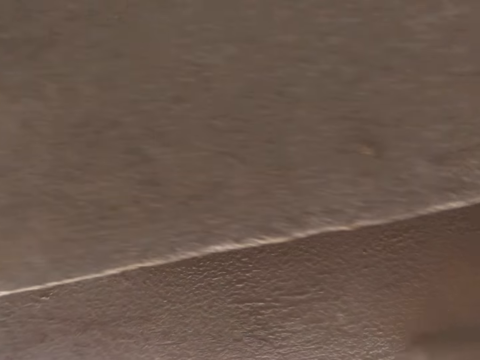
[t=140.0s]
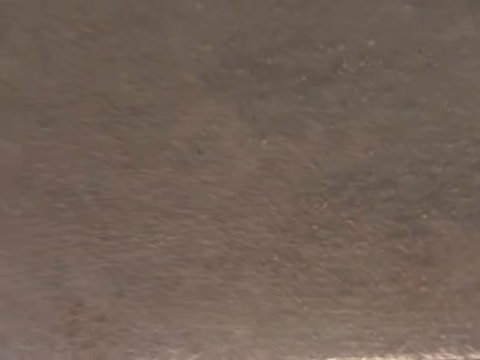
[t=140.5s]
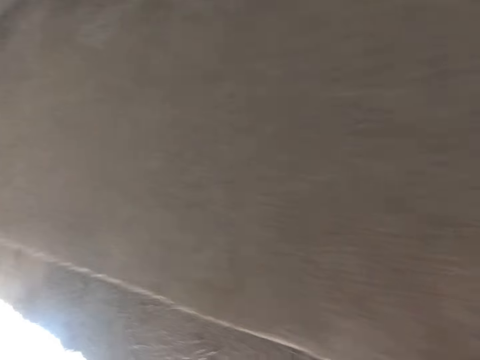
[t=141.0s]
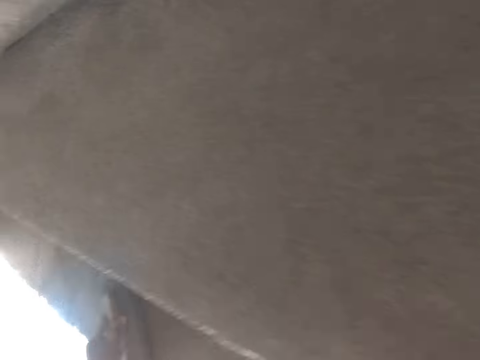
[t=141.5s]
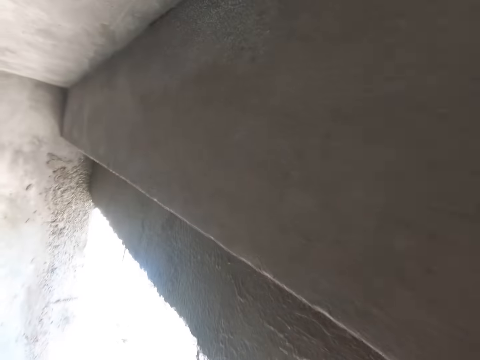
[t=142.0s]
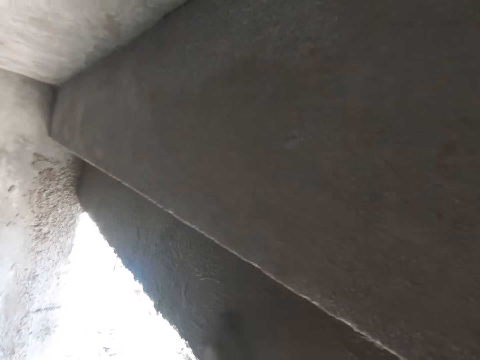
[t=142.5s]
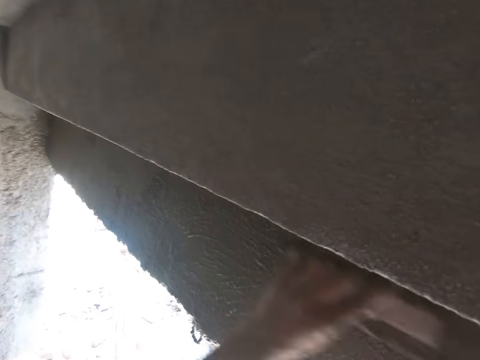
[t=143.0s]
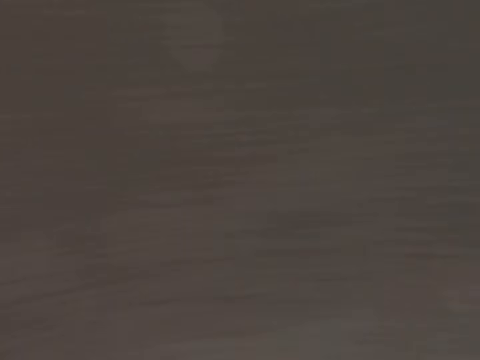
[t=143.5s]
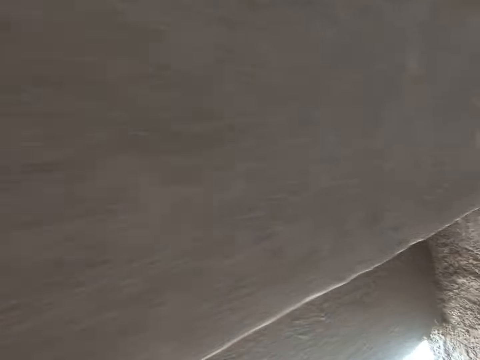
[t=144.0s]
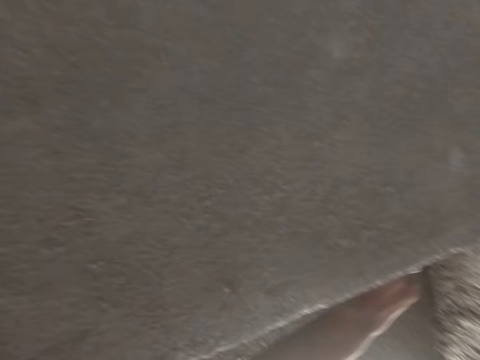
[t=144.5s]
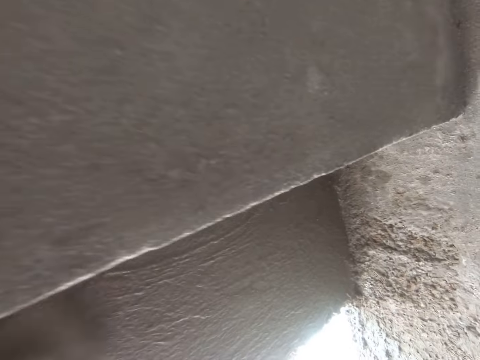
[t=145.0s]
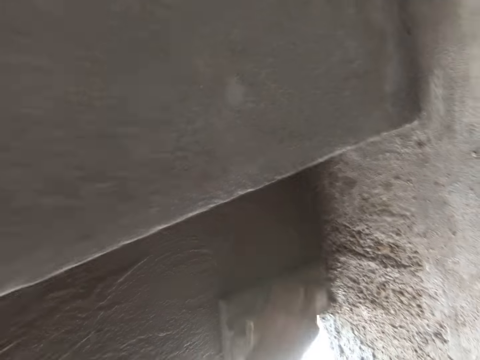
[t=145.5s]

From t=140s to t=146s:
The camera wearer levels the cement on the wall using a shovel.

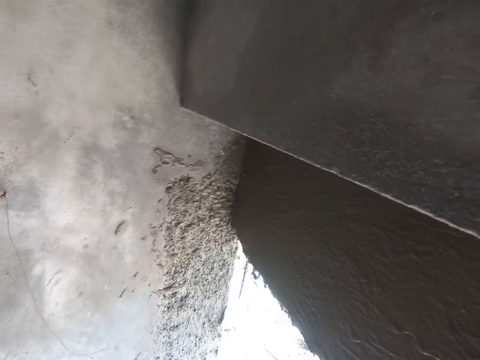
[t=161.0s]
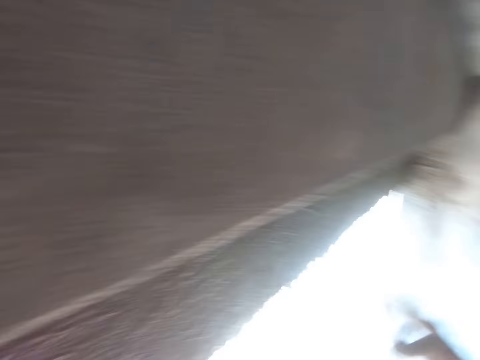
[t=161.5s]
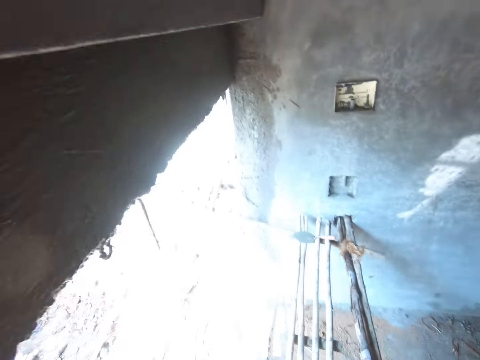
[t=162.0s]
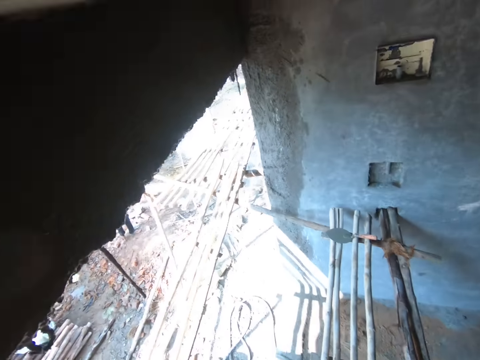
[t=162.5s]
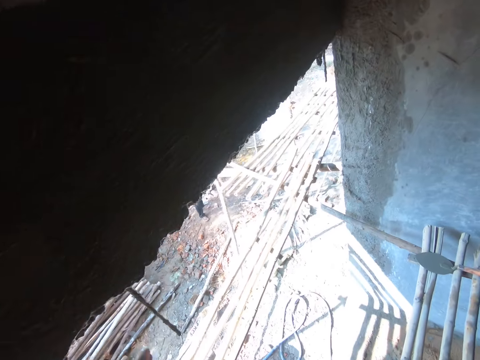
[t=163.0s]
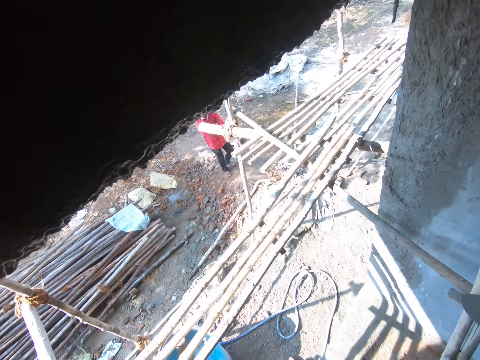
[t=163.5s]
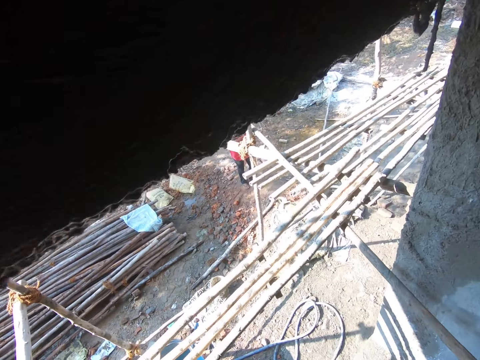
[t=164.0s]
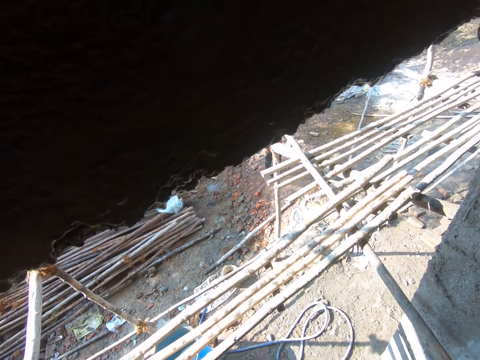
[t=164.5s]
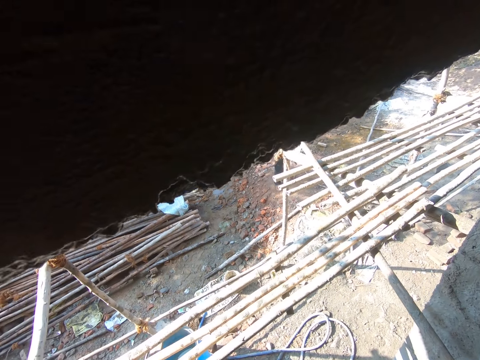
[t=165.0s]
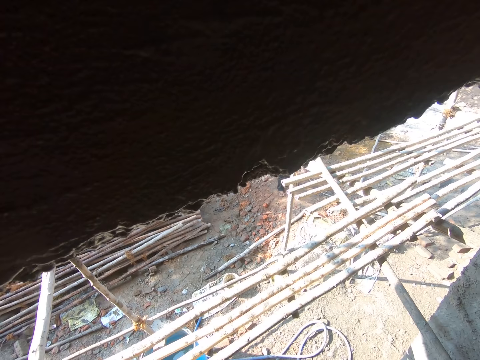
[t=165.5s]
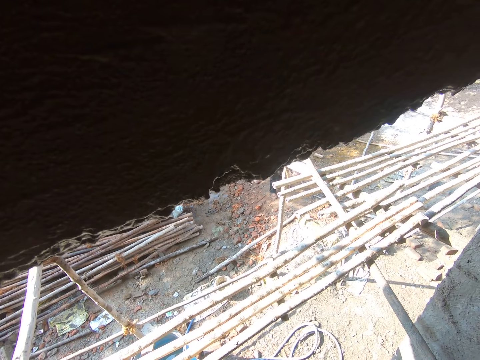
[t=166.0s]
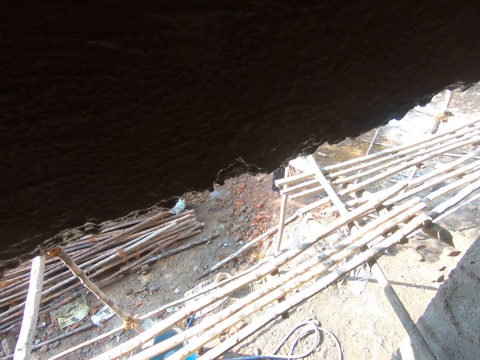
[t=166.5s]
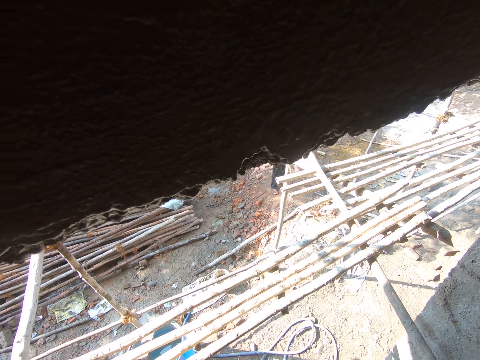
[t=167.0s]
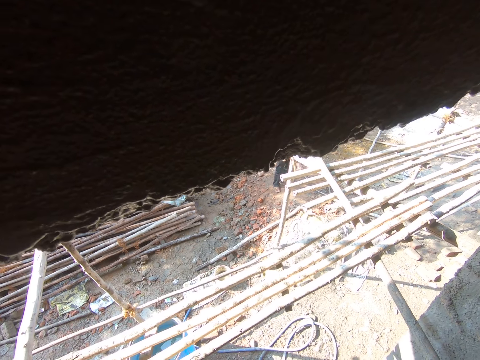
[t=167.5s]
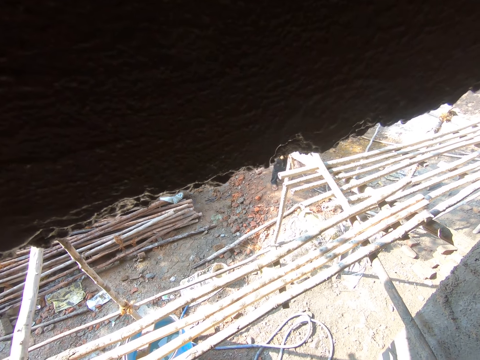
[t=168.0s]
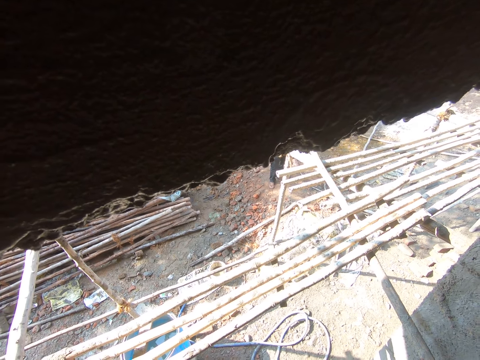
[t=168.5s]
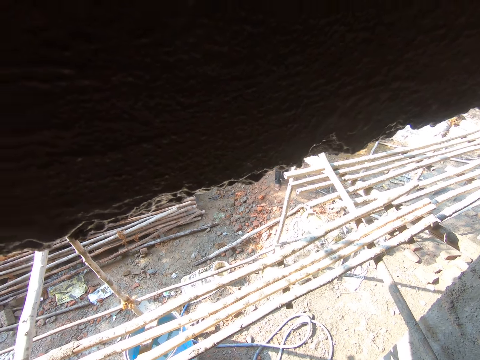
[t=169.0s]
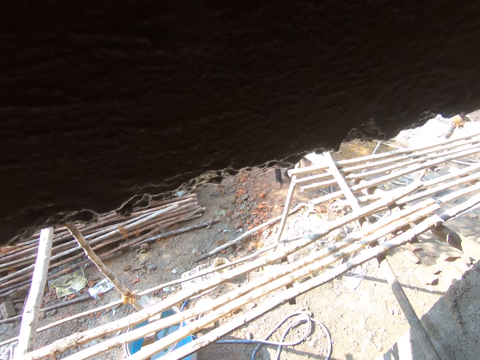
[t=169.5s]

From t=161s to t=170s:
The camera wearer looks around. They move around. They talk. They look on. They look around.

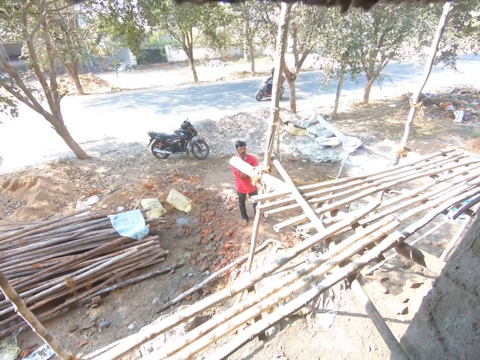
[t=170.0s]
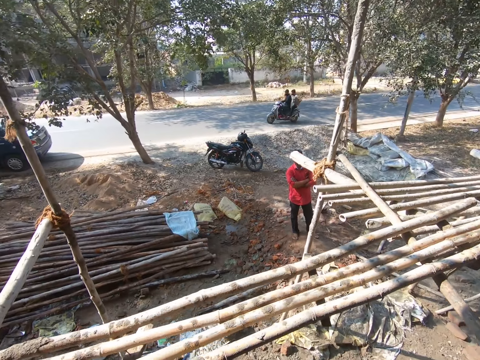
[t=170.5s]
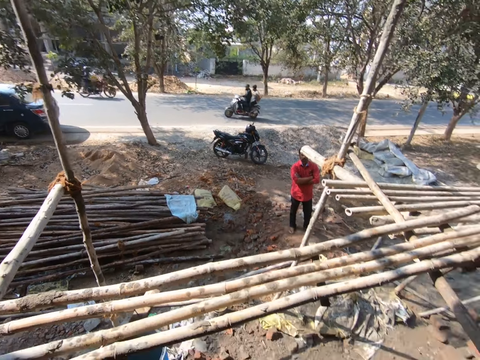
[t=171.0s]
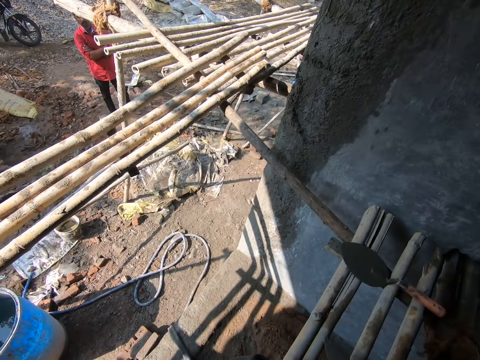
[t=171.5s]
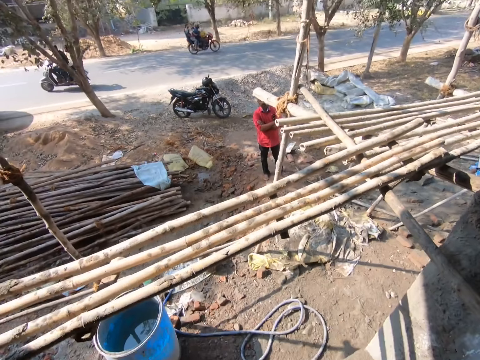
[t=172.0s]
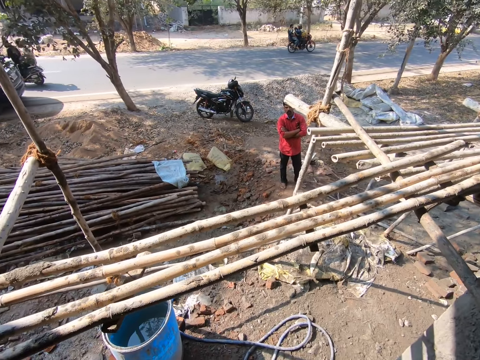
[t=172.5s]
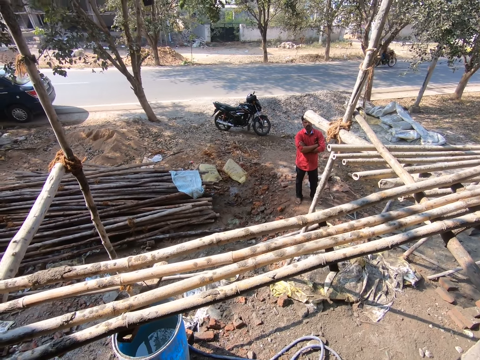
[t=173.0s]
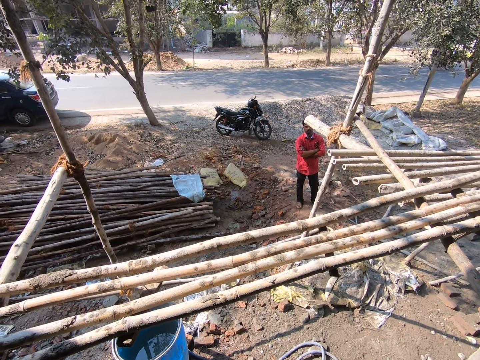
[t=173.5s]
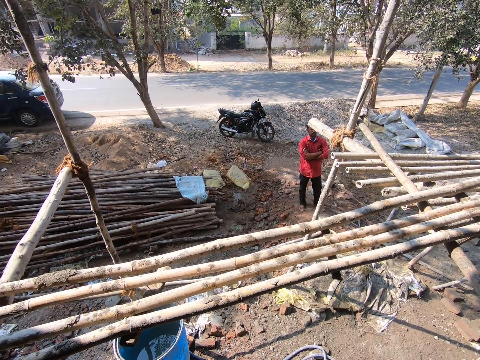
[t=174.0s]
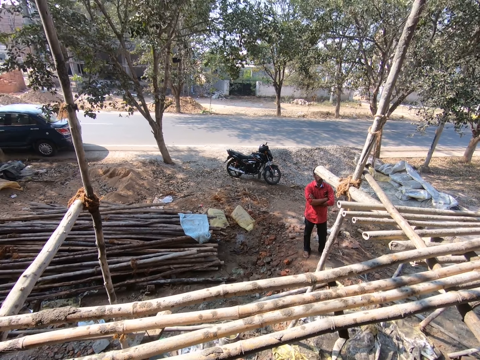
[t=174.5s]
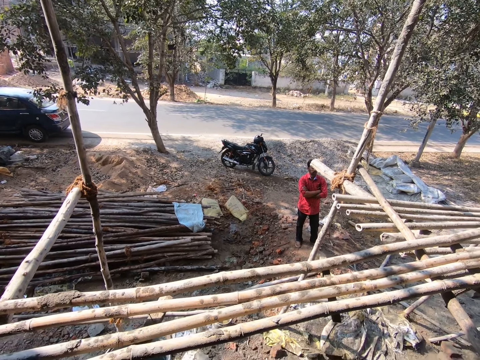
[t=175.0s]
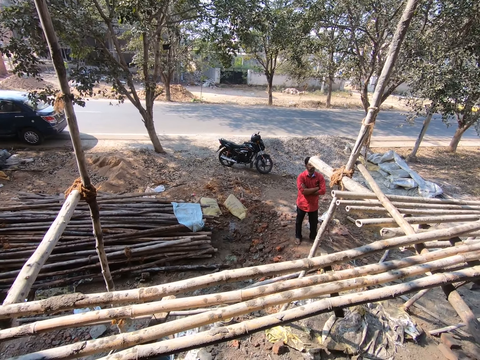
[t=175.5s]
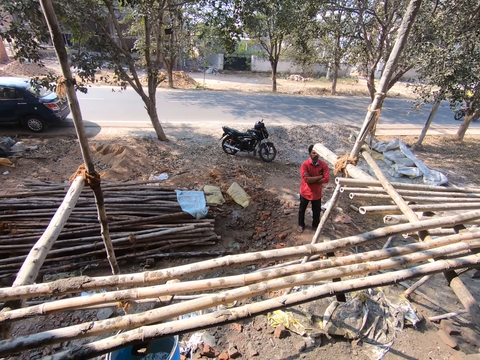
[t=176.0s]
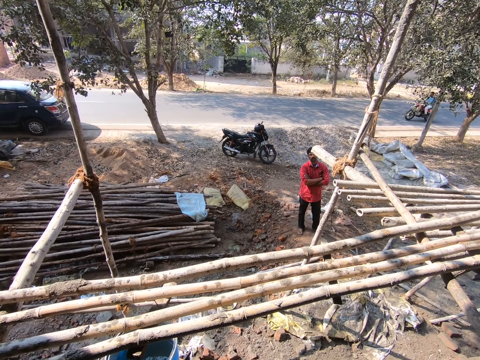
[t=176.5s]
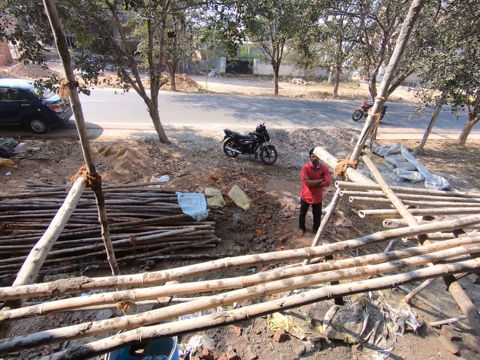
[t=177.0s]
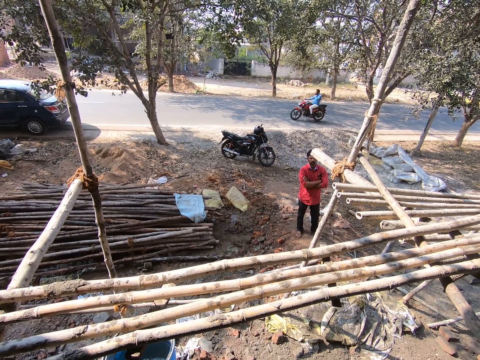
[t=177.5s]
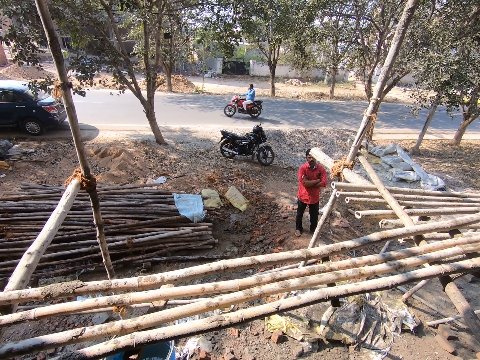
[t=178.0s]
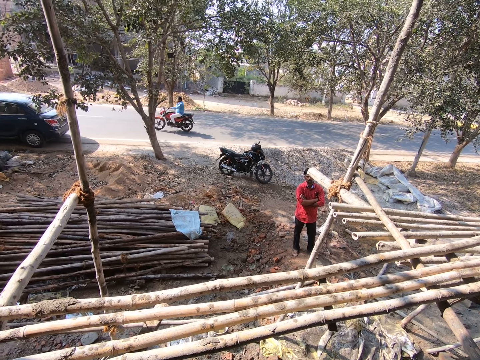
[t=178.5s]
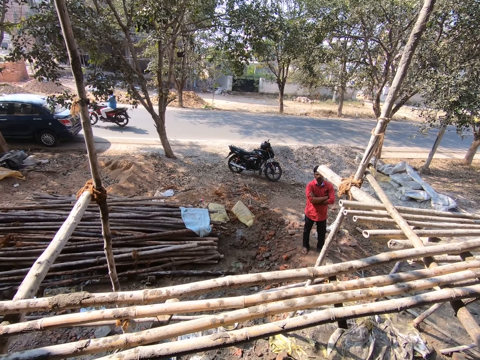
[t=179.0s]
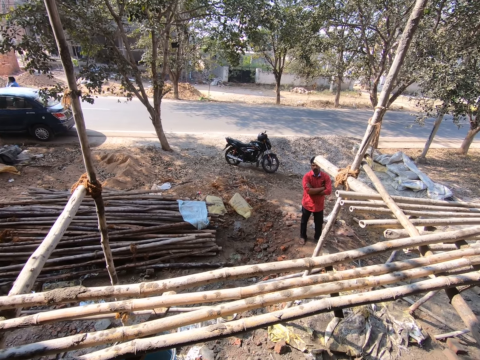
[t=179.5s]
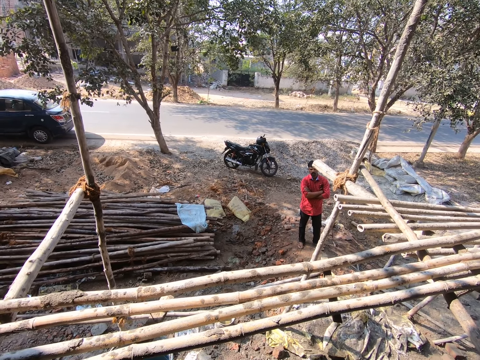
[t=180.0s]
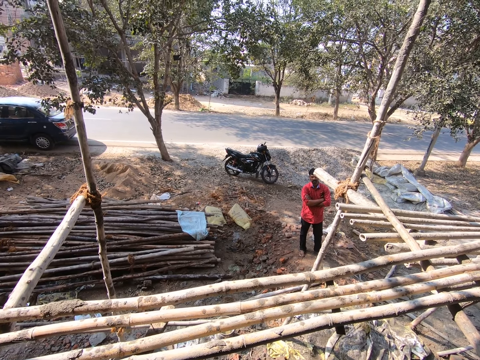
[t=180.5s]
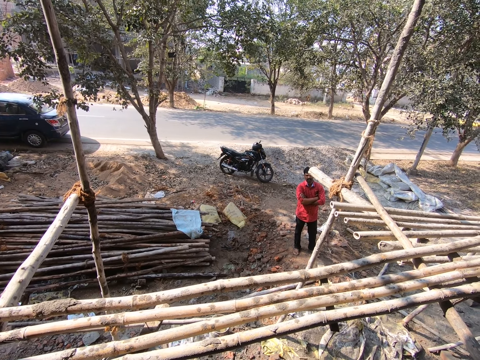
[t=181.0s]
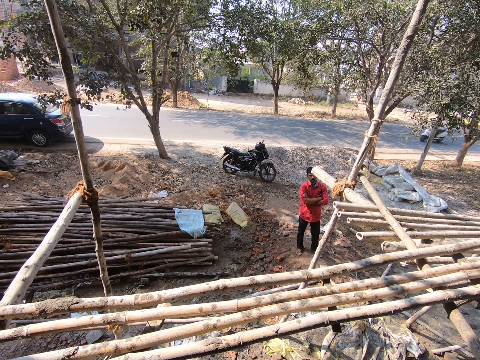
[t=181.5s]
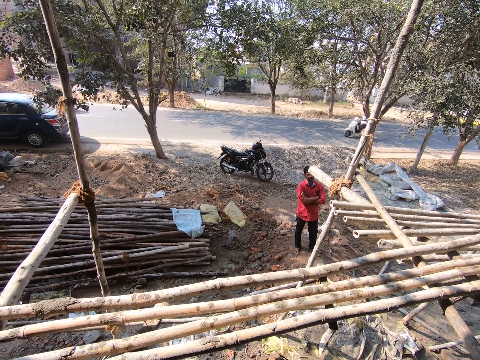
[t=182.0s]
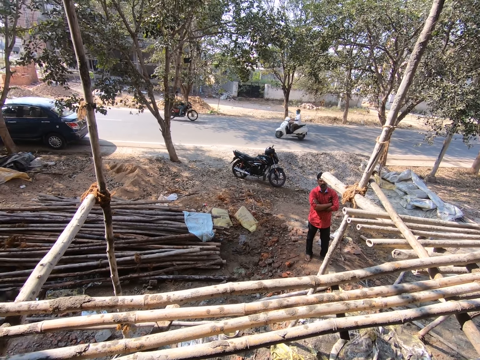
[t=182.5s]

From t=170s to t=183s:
The camera wearer interacts with something. They talk. They look around. They talk. They look around.
